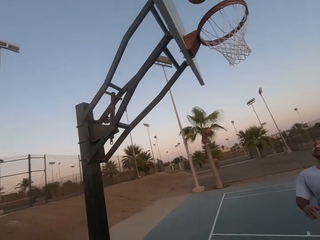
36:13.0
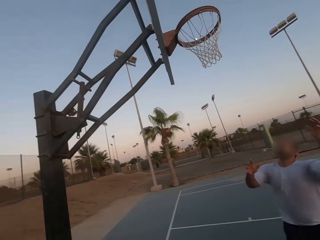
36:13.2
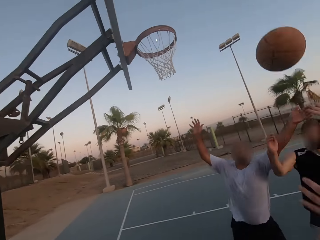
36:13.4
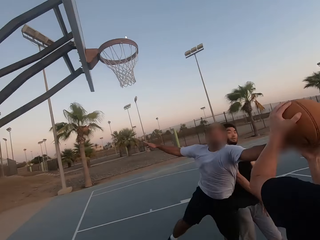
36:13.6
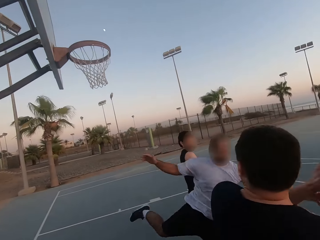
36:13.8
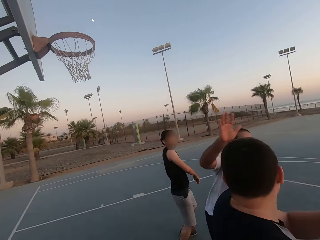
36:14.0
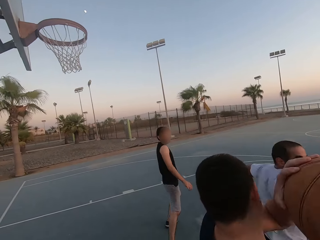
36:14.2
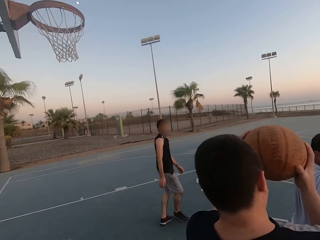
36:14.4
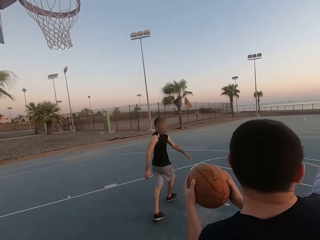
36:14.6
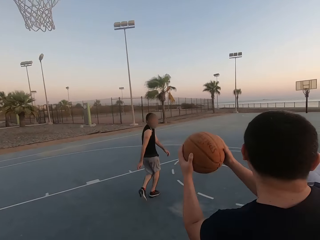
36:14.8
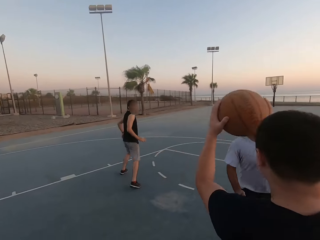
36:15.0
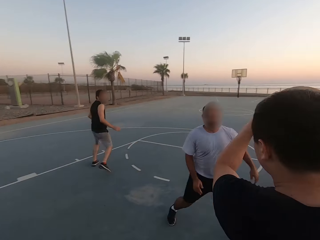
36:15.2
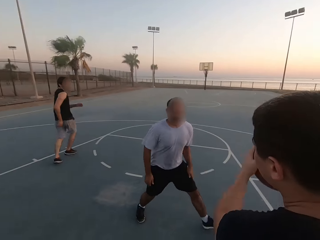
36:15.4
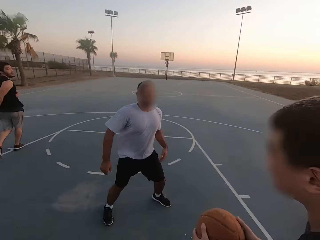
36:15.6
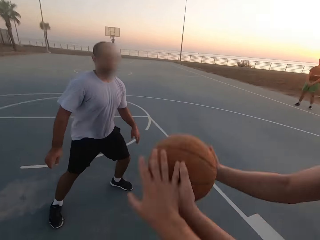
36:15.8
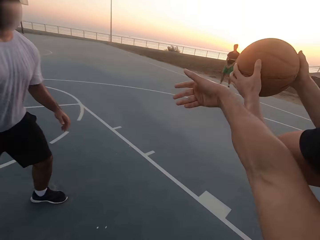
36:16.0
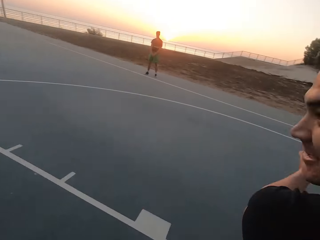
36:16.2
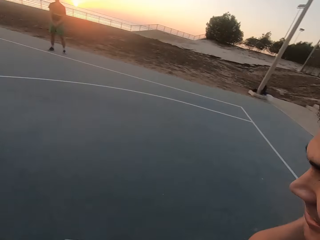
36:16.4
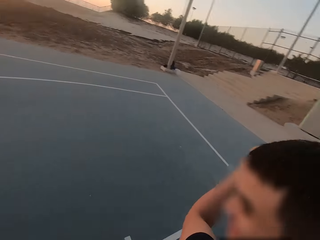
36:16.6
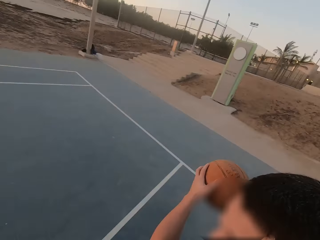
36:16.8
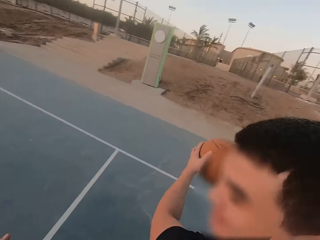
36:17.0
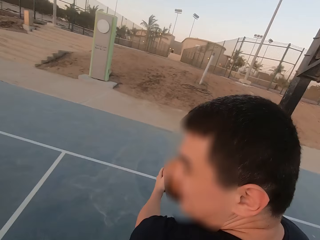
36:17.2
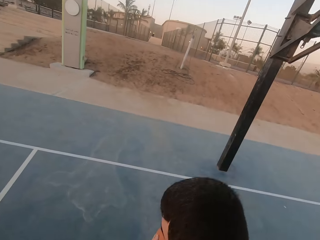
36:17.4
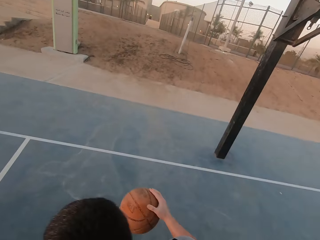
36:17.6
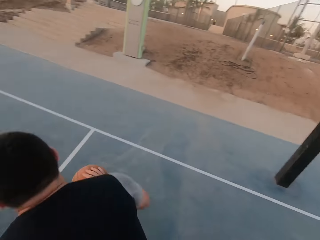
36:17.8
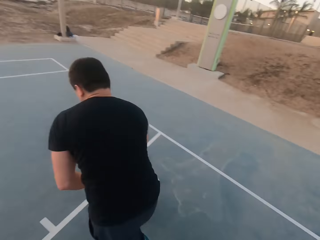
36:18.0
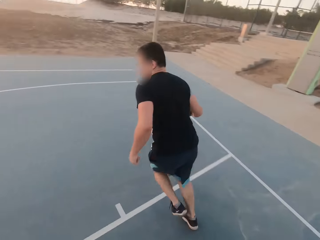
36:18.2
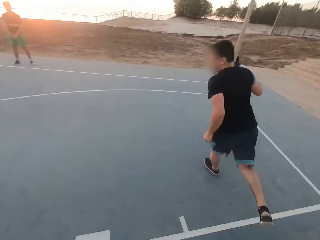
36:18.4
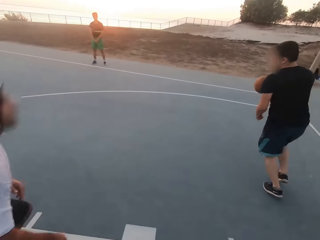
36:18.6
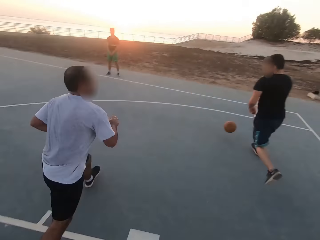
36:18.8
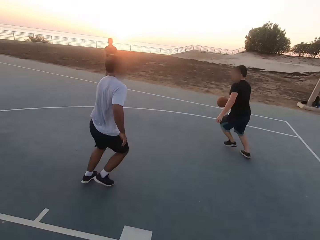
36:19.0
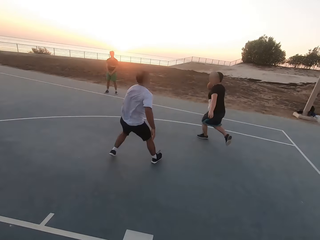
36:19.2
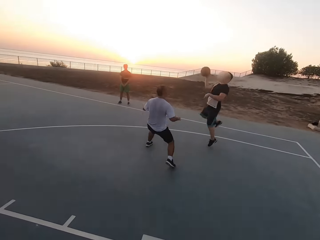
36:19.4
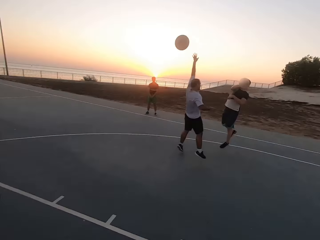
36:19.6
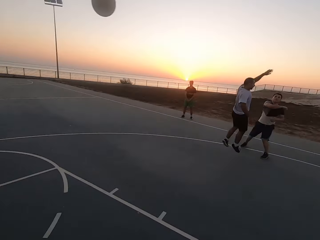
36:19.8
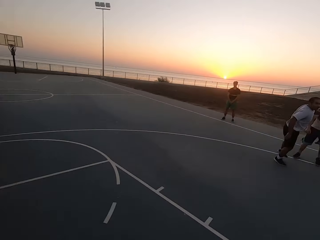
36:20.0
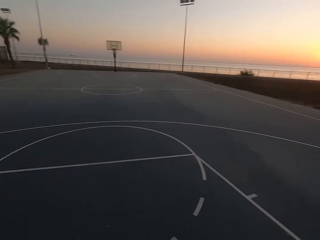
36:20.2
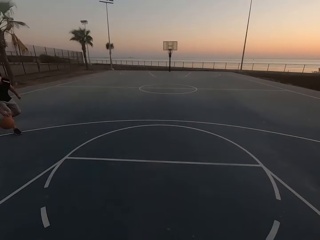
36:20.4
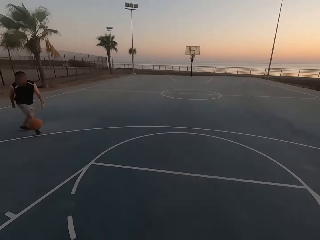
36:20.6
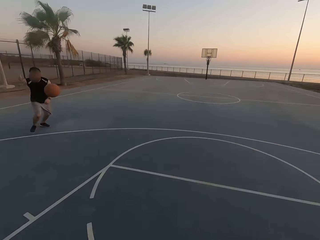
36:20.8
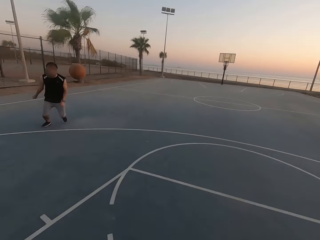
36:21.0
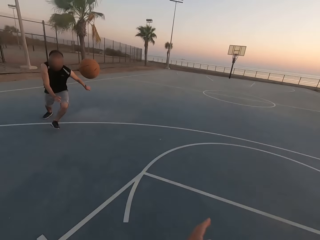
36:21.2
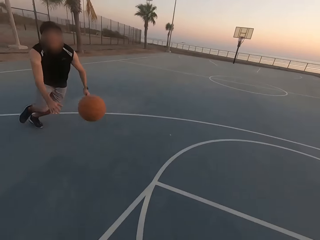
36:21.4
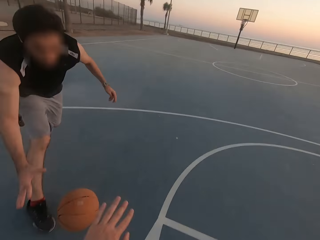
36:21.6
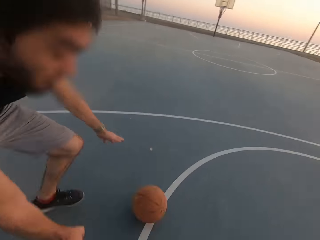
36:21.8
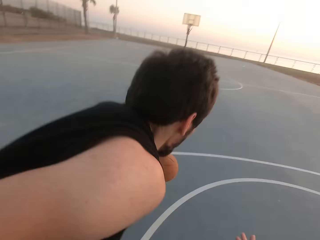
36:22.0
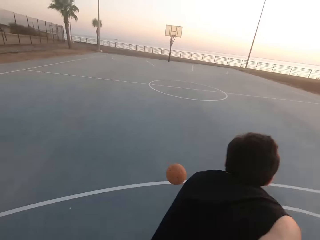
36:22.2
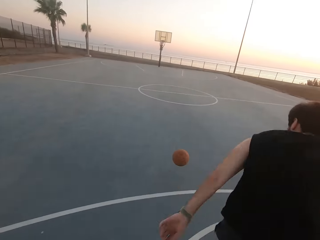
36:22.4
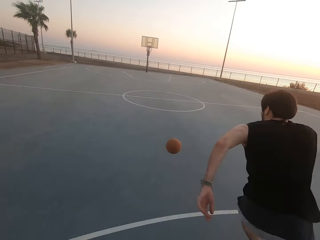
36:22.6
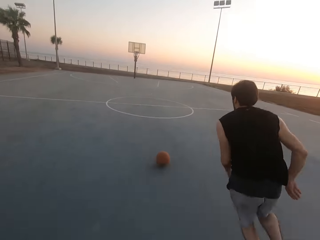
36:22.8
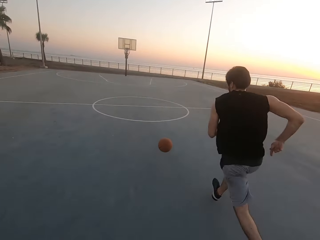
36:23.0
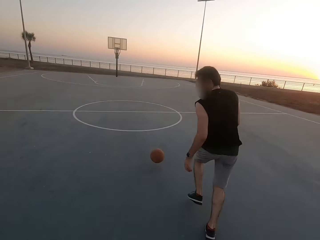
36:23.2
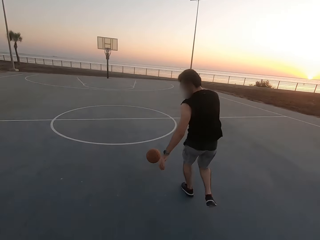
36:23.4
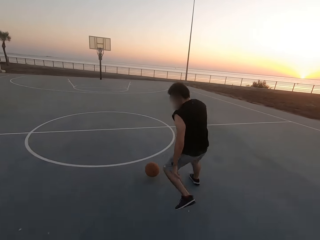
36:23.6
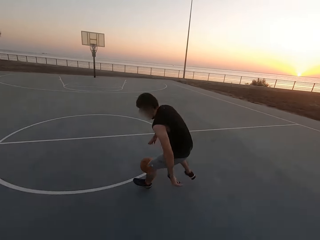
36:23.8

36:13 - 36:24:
The camera wearer throws the ball on the board. A man picks up the ball. Another man walks. The first man holds the ball and dribbles the ball. He dribbles the ball again. A third man runs. The first man throws the ball to the second man. The camera wearer looks around. The second man dribbles the ball. He dribbles the ball again. The camera wearer touches the second man's hand. The second man runs for the ball.

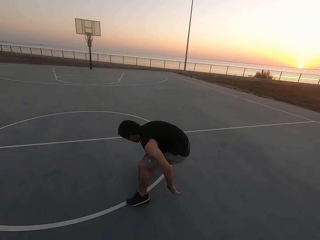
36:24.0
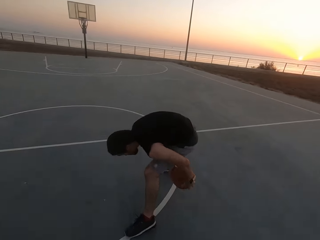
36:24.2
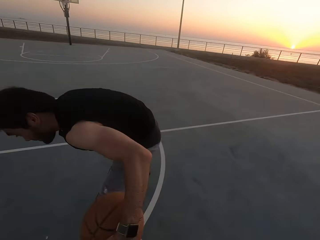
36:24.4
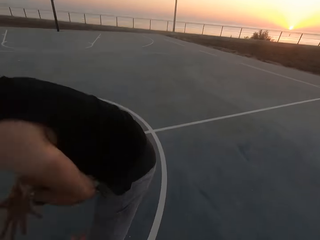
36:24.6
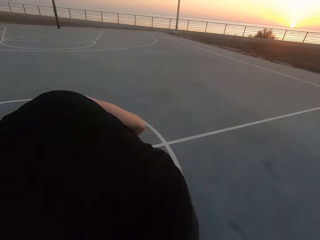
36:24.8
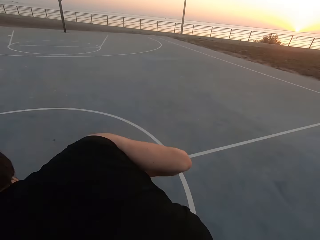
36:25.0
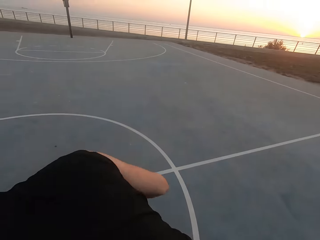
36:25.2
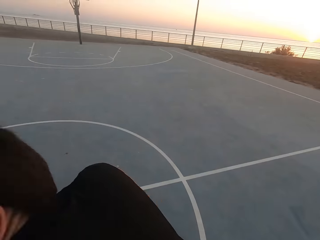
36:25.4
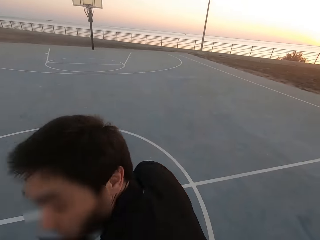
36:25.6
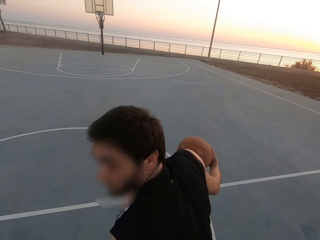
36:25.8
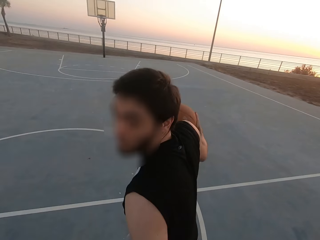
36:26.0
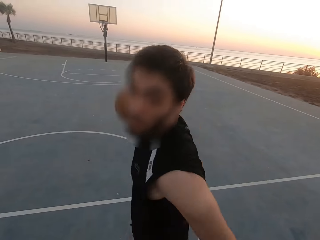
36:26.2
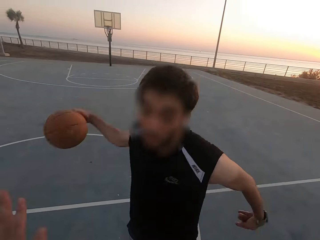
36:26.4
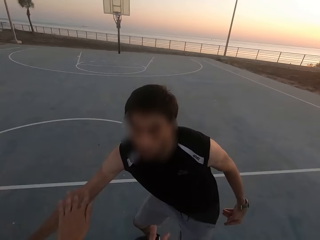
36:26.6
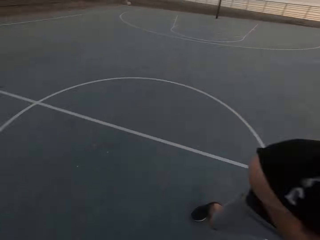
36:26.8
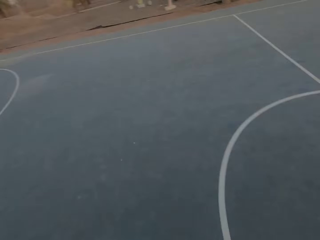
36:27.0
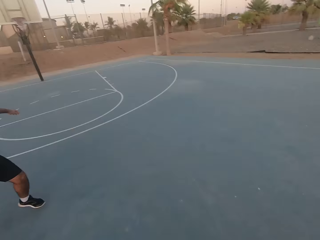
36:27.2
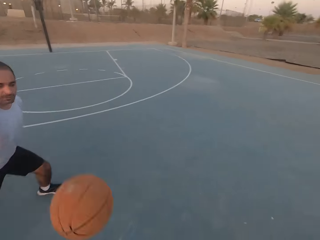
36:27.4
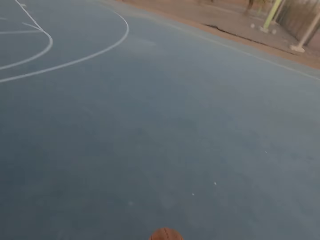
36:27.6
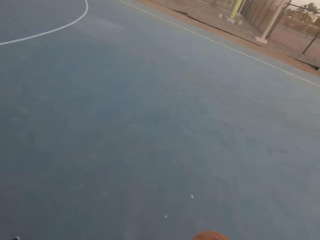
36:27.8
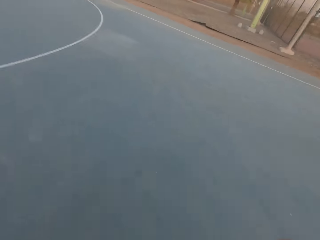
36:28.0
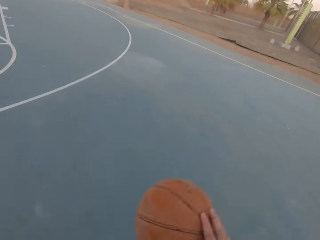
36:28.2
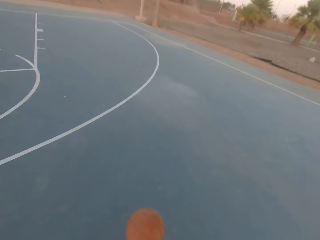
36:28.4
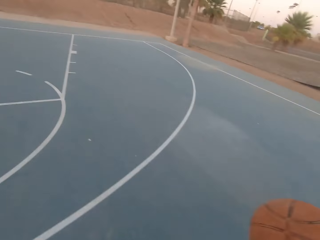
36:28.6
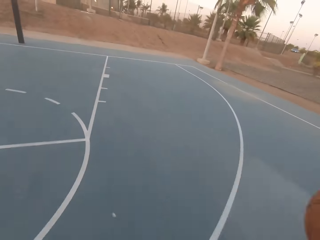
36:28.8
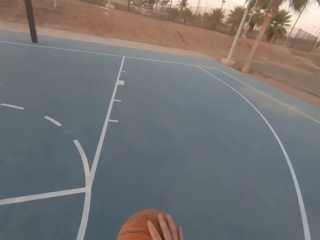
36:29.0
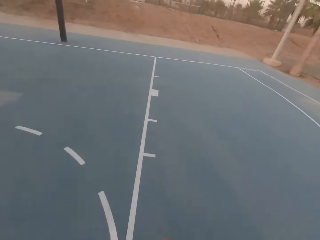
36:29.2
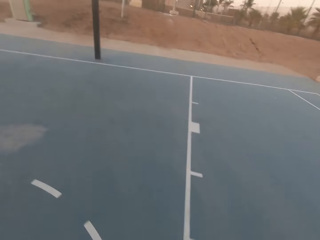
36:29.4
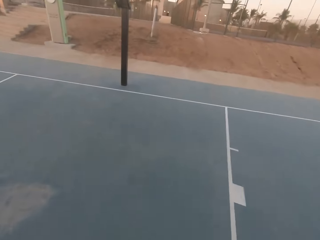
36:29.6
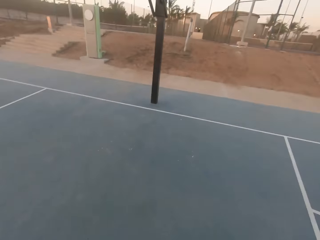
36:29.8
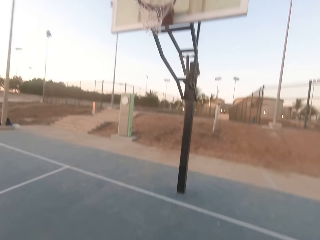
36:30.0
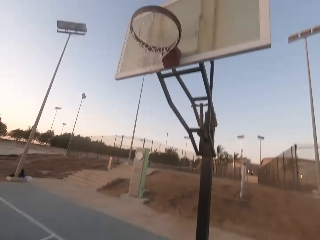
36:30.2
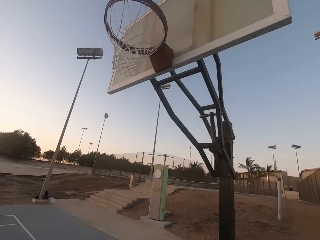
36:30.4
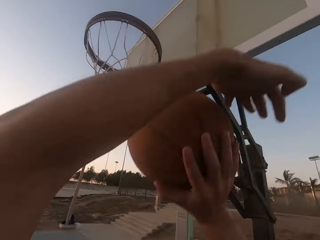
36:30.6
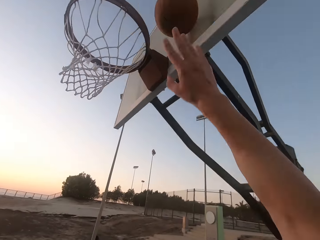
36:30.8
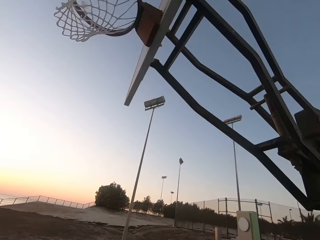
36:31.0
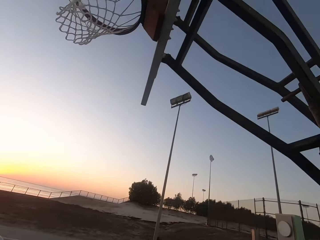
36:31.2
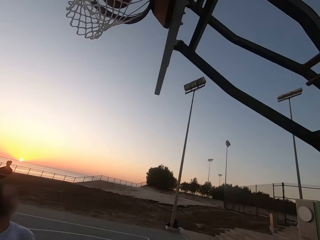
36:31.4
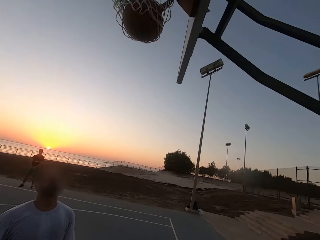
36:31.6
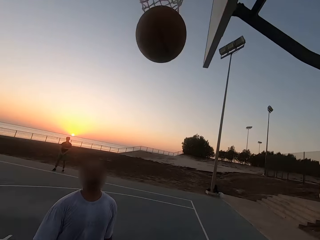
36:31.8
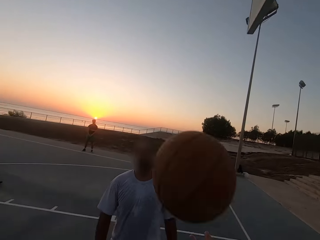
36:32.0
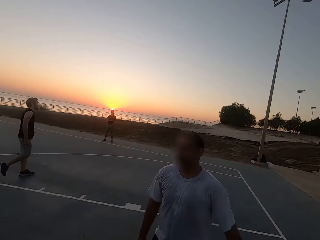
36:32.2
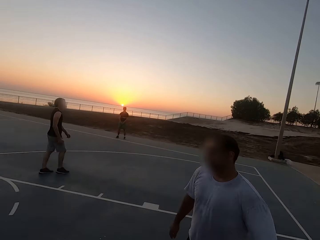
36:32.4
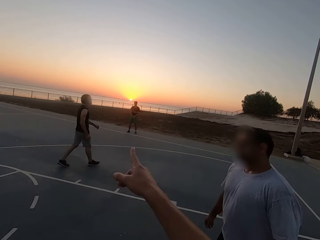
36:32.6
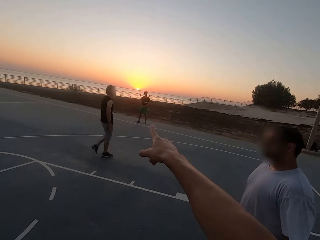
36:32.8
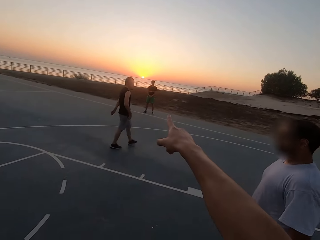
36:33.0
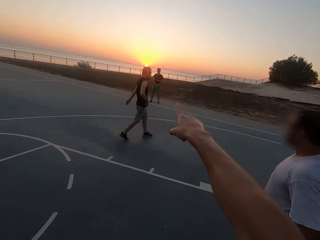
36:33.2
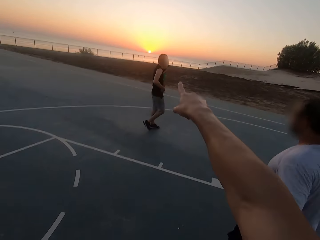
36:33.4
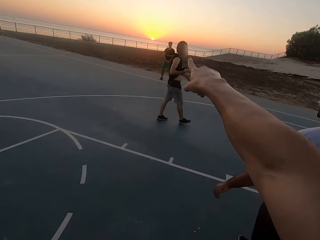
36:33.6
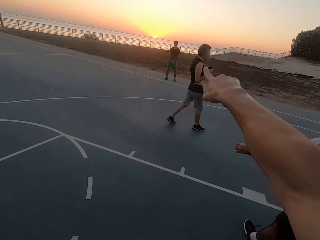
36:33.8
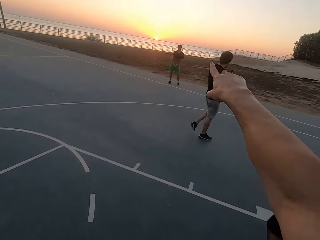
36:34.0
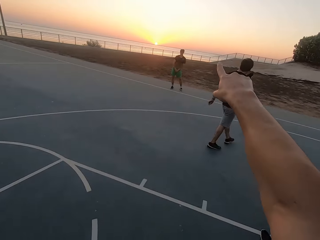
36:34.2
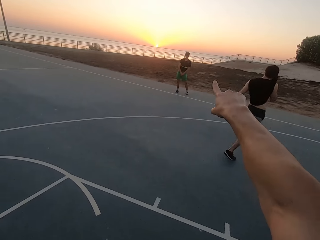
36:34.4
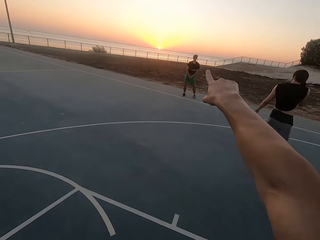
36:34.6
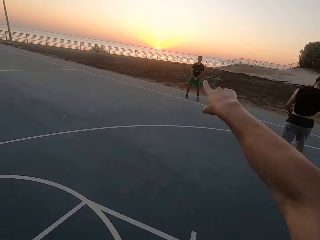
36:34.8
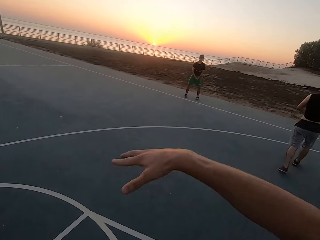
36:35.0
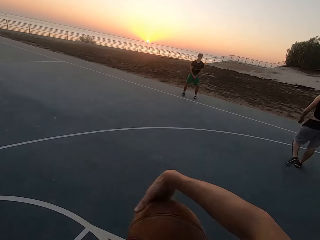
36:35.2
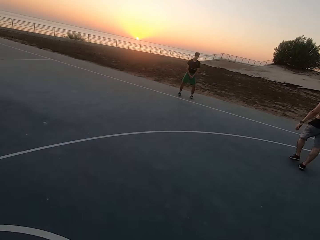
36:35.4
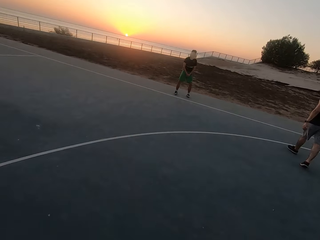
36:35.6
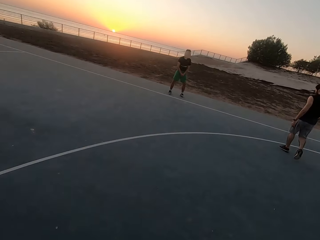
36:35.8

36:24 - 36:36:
A man picks up the ball. The man holds the ball and dribbles the ball. Another man throws the ball in the hoop and makes a basket. The first man walks. The camera wearer walks. A third man walks. The camera wearer points to a man.
